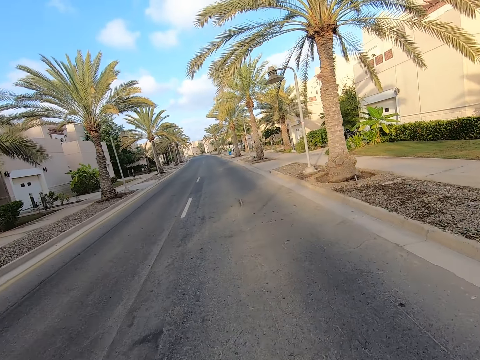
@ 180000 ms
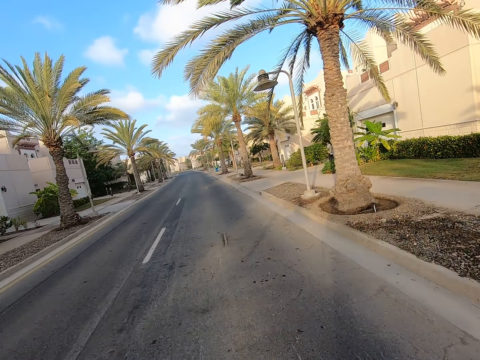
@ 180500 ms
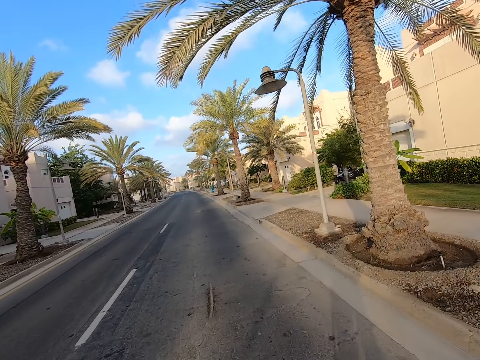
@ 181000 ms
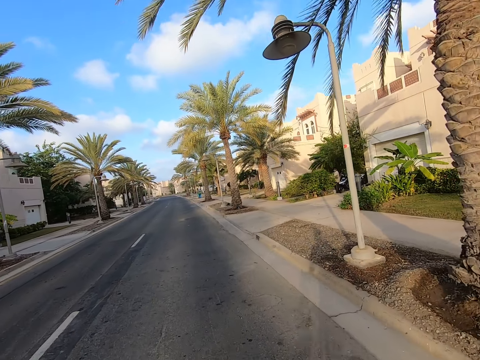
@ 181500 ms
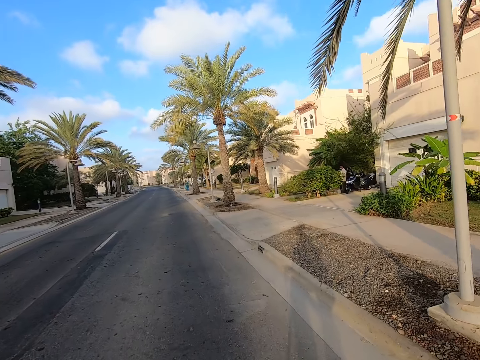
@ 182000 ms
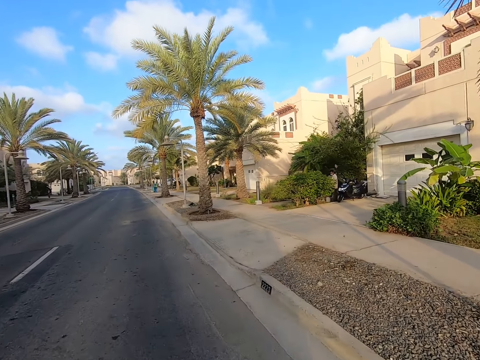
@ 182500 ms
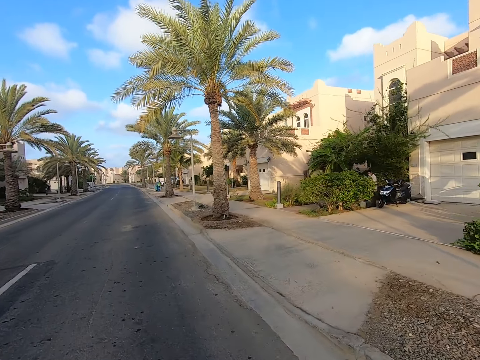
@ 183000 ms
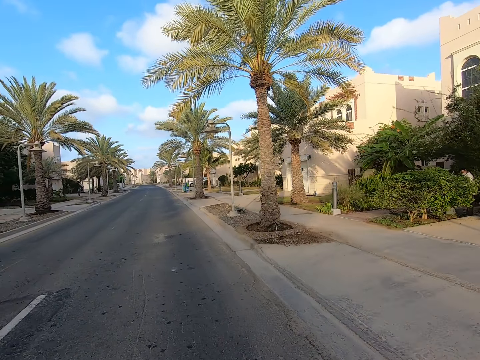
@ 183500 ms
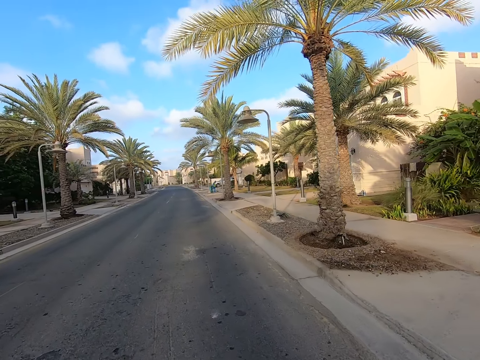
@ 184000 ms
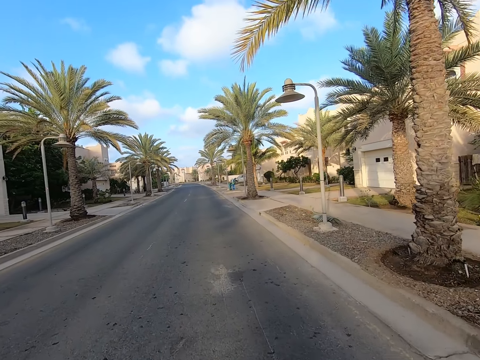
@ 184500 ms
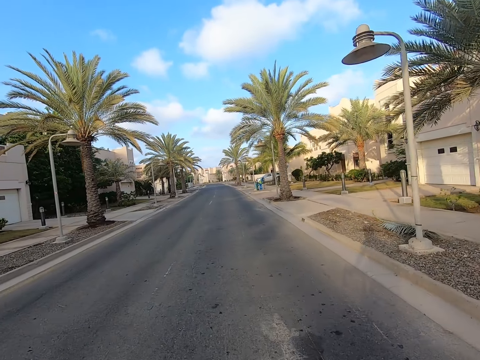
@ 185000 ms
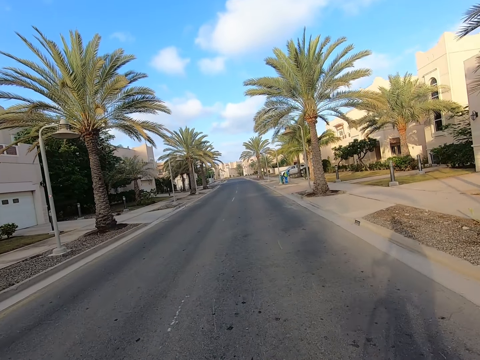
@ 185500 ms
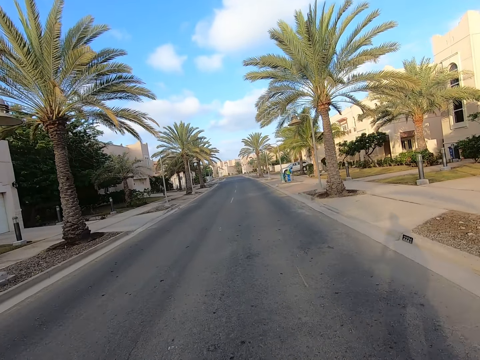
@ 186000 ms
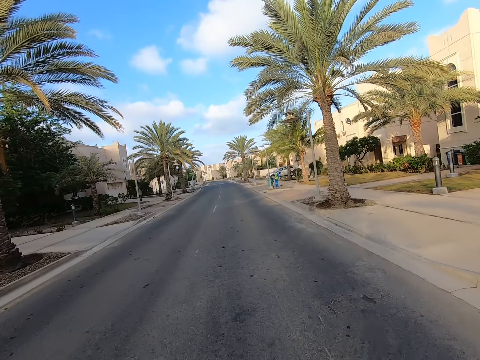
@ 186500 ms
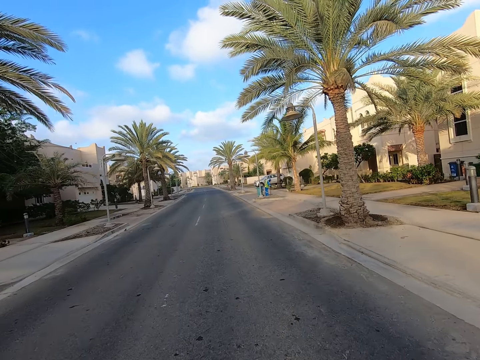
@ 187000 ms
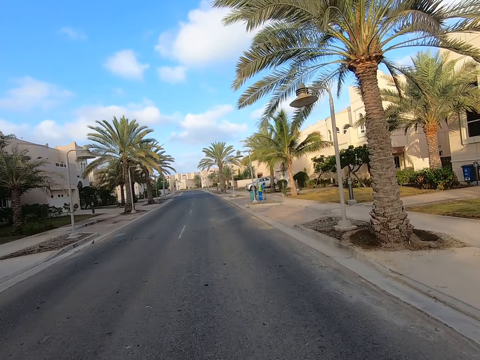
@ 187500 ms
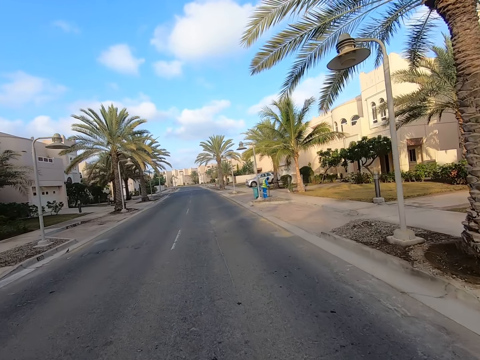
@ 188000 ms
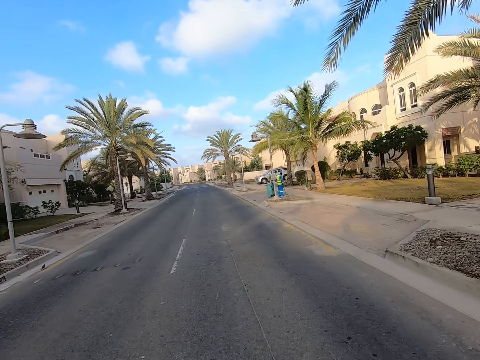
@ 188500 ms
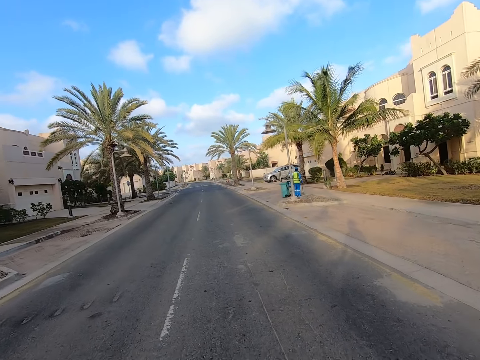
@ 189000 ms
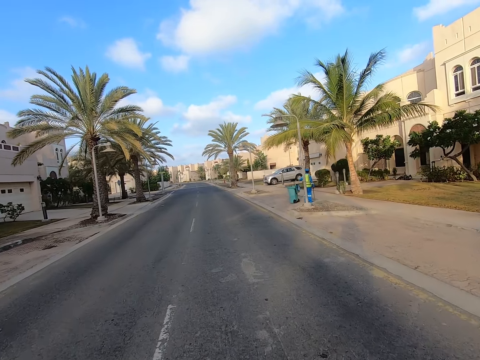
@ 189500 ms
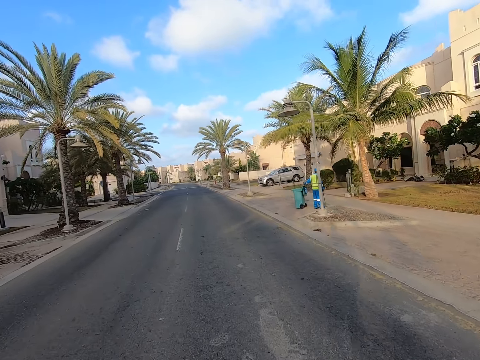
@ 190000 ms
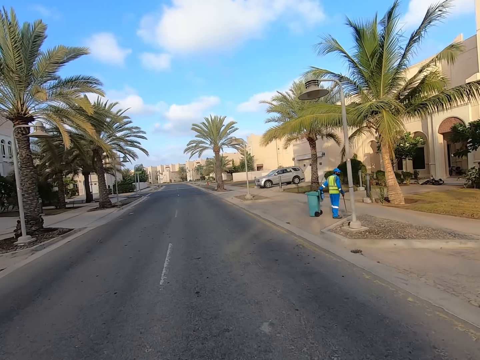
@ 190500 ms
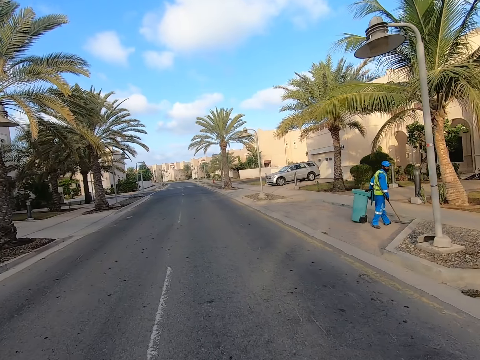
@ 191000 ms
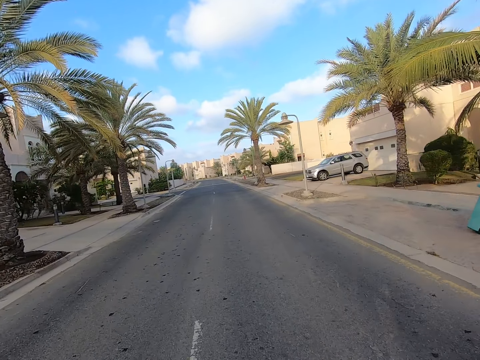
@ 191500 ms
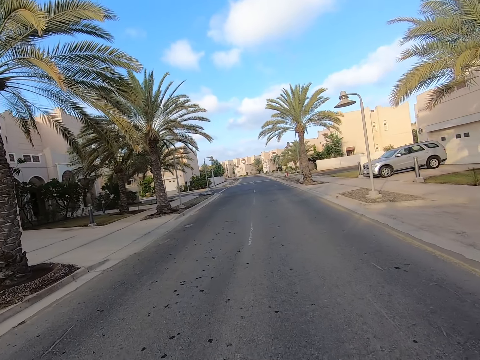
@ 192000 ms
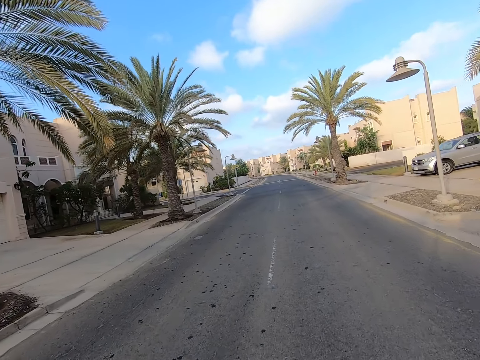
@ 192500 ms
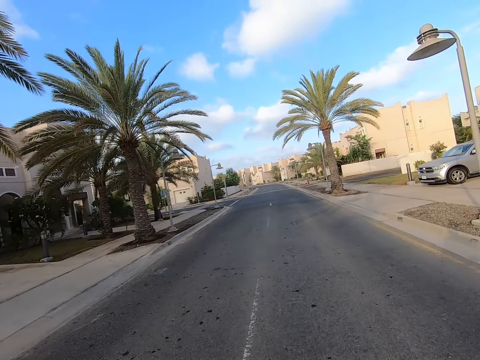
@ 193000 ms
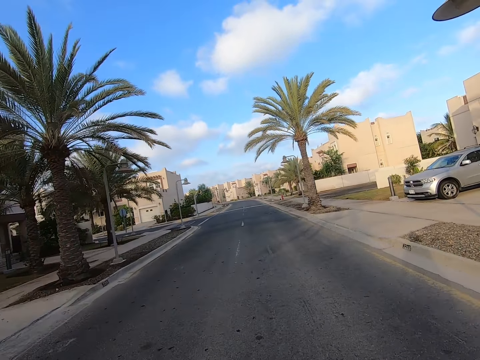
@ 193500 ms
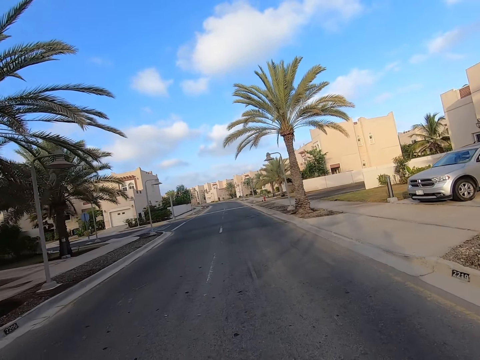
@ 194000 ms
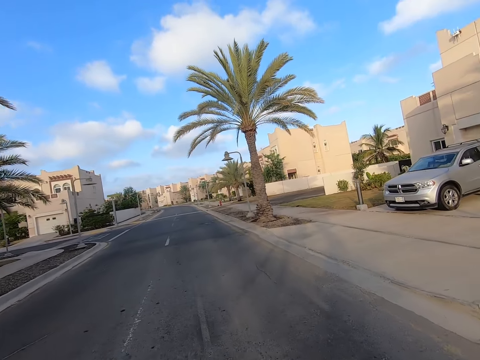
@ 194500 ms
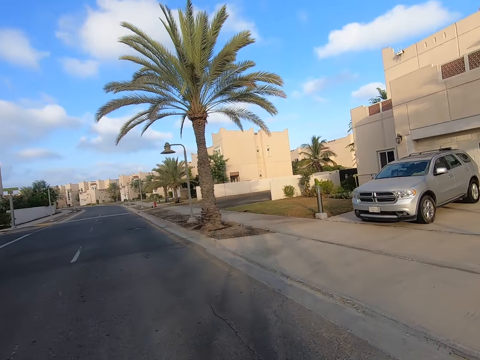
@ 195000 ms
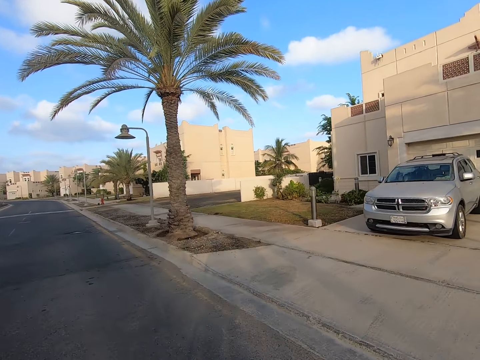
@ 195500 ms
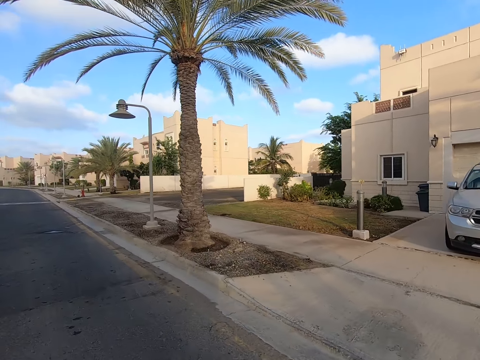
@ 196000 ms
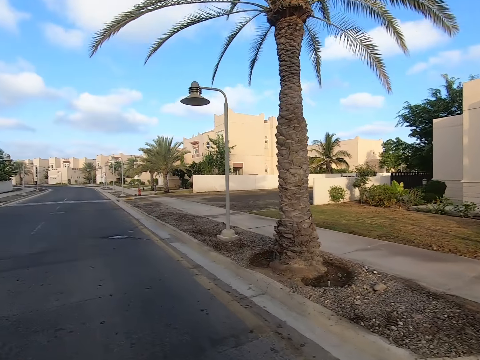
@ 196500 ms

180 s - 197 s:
The camera wearer rides the bicycle along the road. A man stands next to a motorbike. The camera wearer rides the bicycle on the road. Another man stands next to a garbage bin. The camera wearer rides the bicycle on the road.

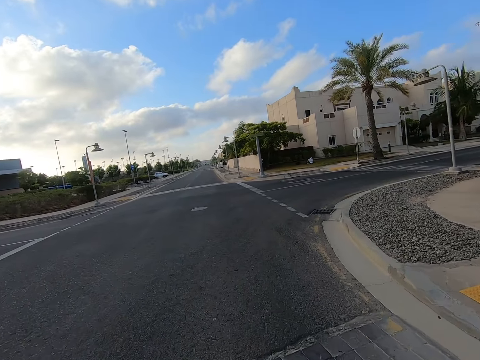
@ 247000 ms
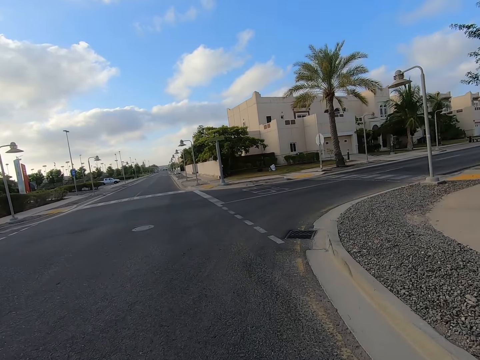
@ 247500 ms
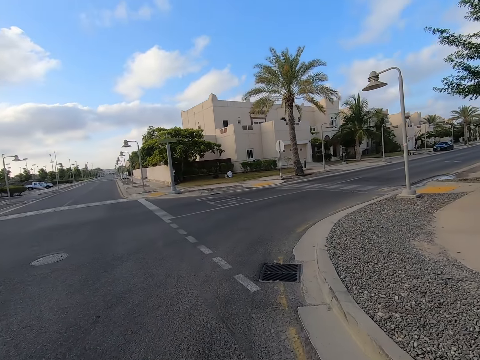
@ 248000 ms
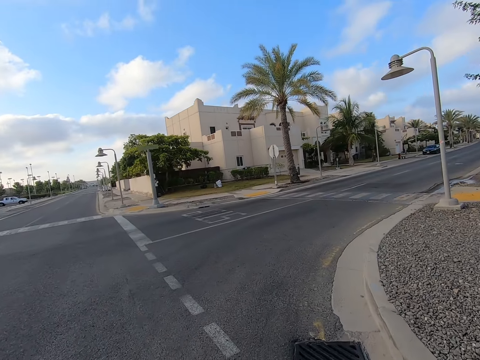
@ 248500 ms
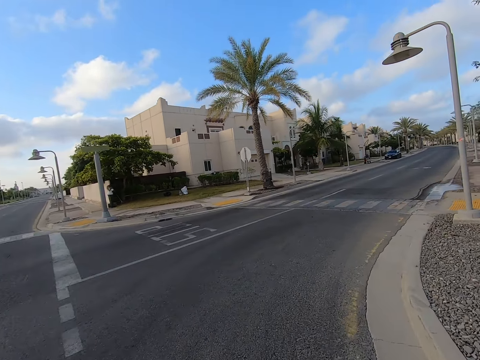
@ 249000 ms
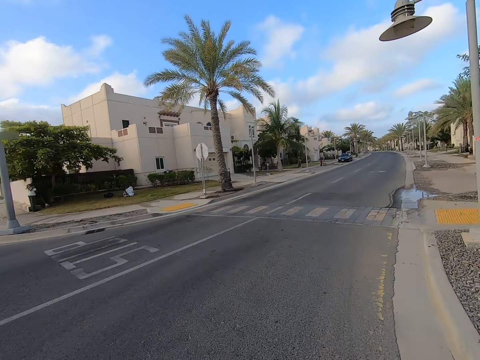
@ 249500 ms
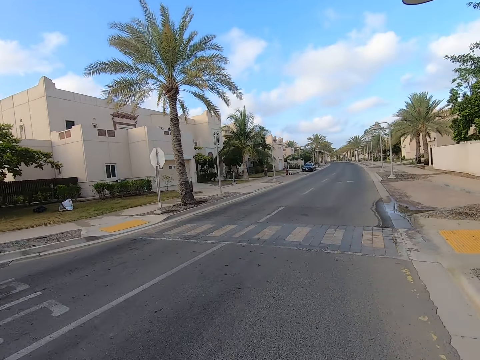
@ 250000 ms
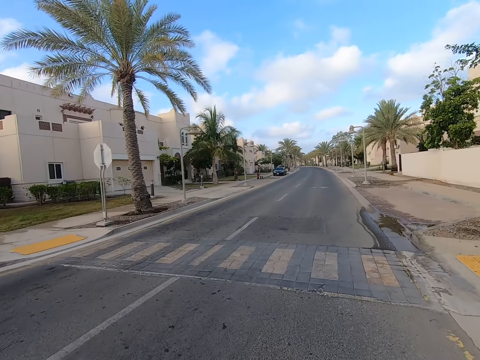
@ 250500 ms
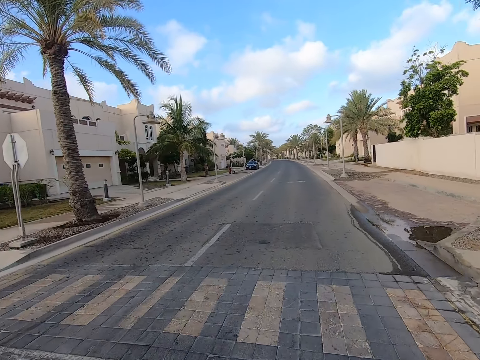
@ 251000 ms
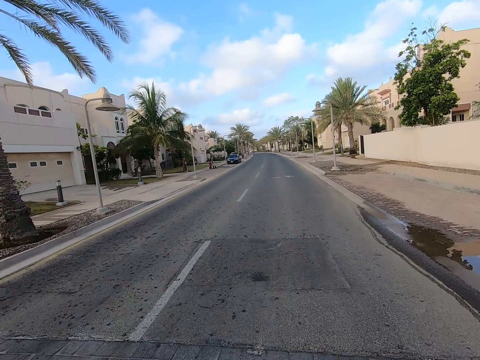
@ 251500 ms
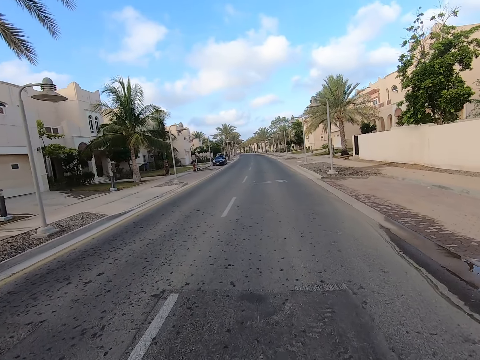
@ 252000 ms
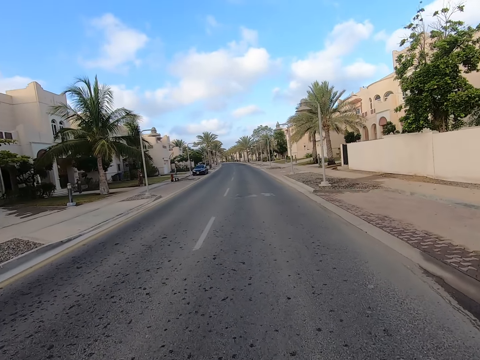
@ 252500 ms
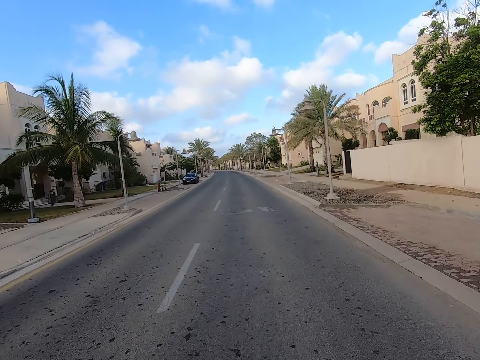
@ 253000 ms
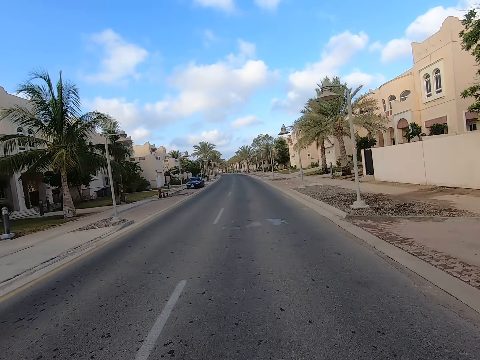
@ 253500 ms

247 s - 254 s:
The camera wearer turns the bicycle right.
